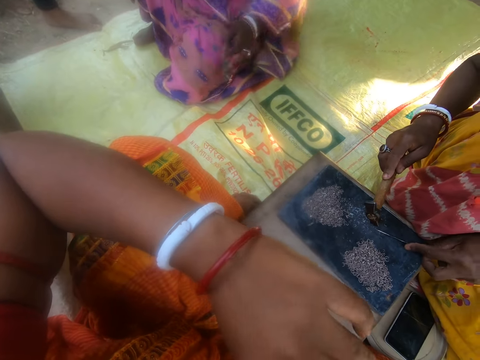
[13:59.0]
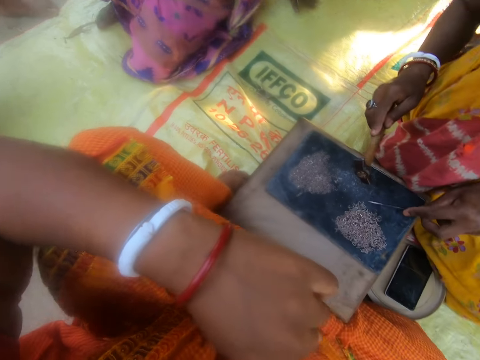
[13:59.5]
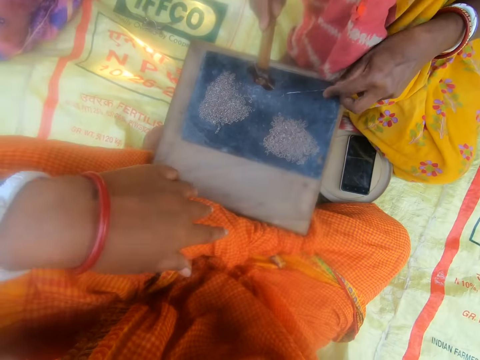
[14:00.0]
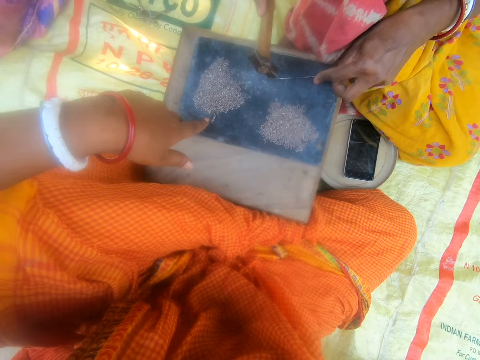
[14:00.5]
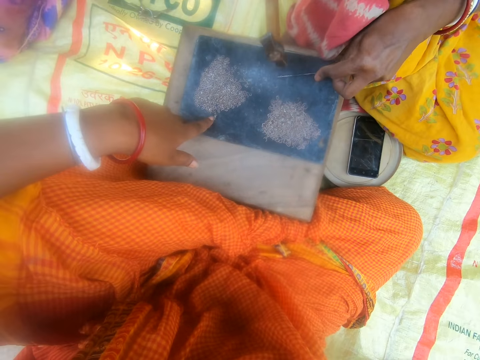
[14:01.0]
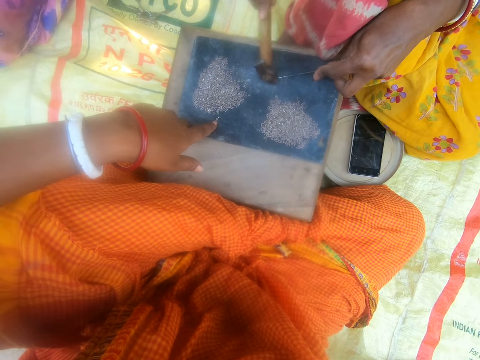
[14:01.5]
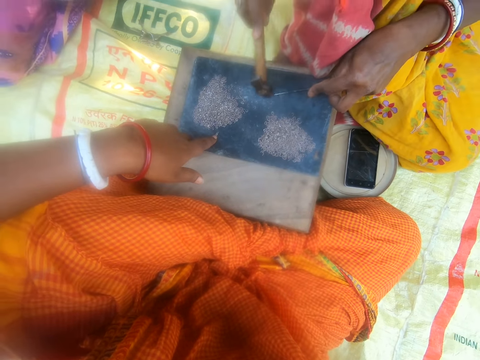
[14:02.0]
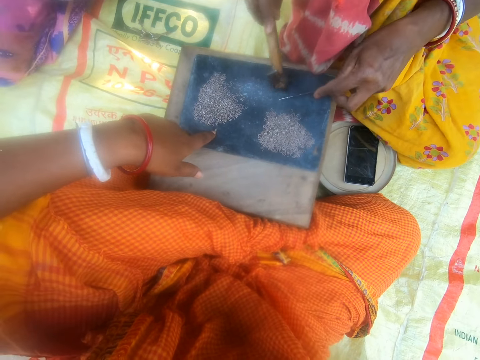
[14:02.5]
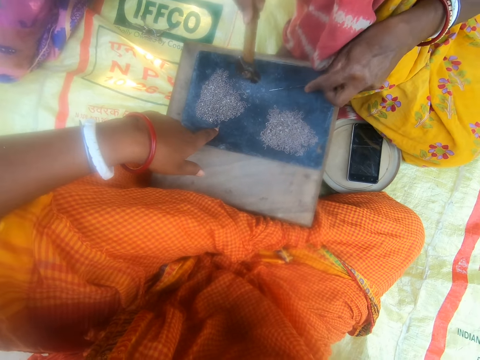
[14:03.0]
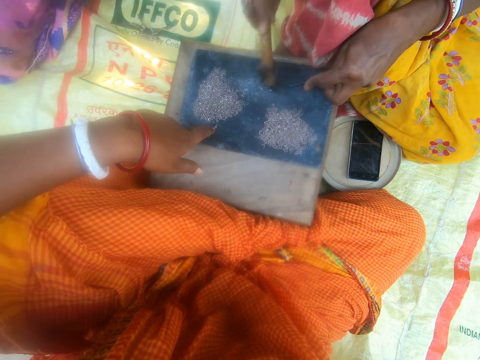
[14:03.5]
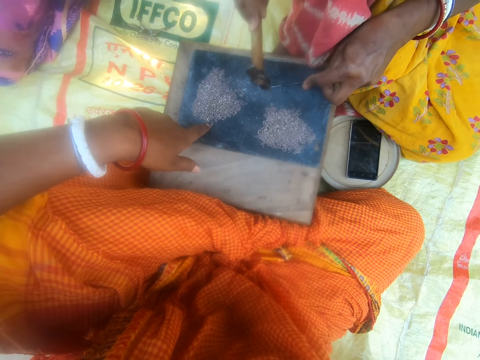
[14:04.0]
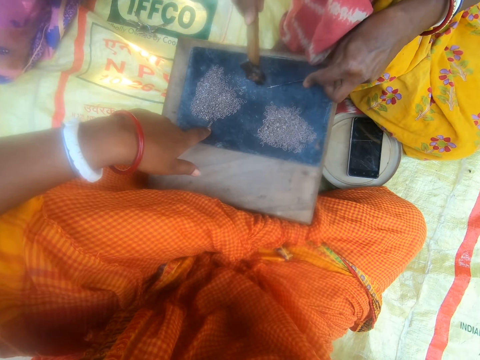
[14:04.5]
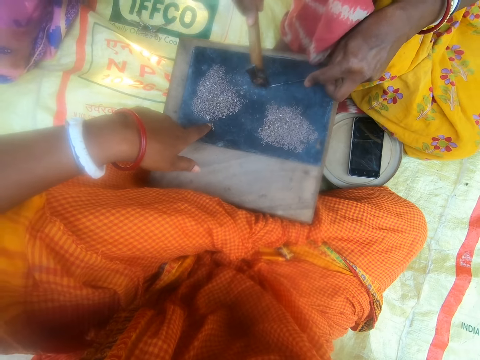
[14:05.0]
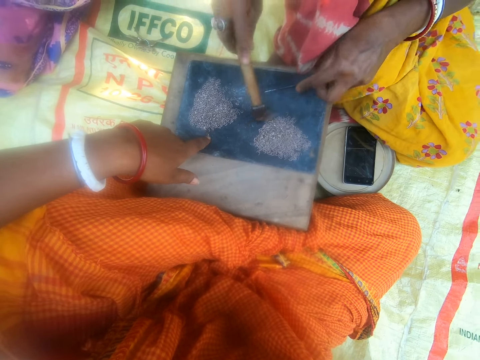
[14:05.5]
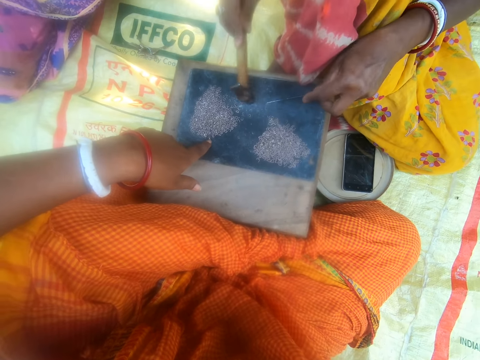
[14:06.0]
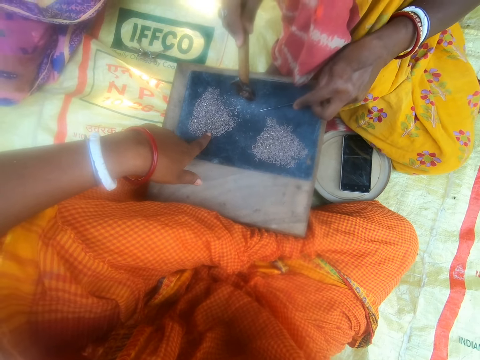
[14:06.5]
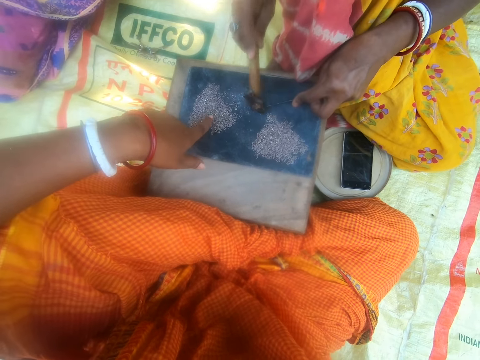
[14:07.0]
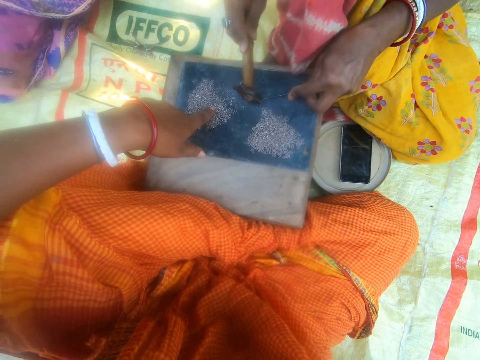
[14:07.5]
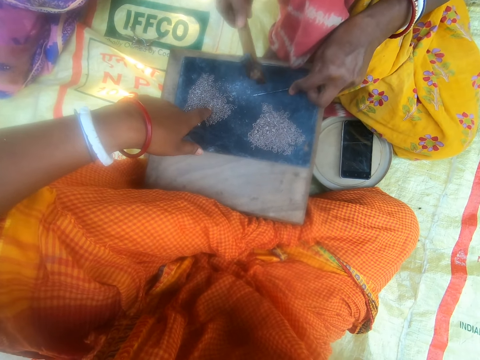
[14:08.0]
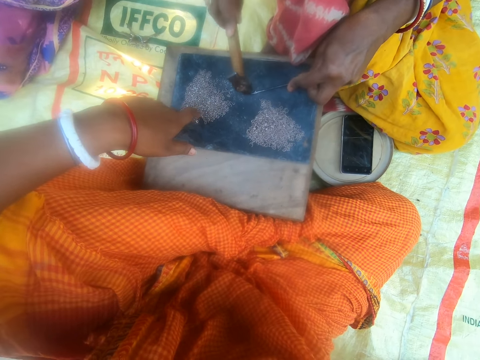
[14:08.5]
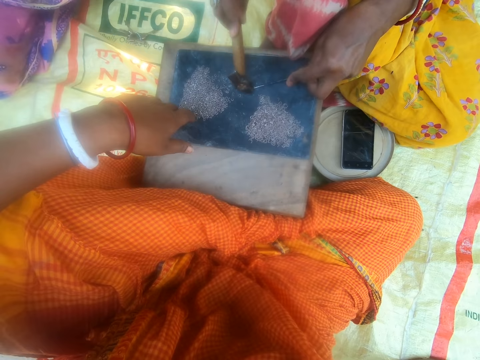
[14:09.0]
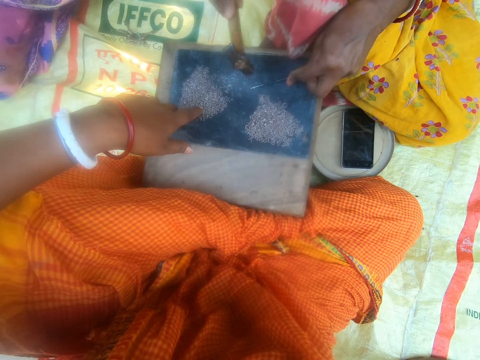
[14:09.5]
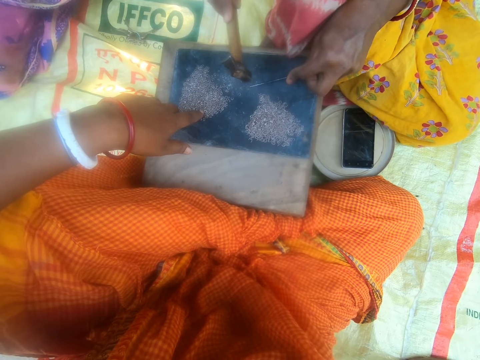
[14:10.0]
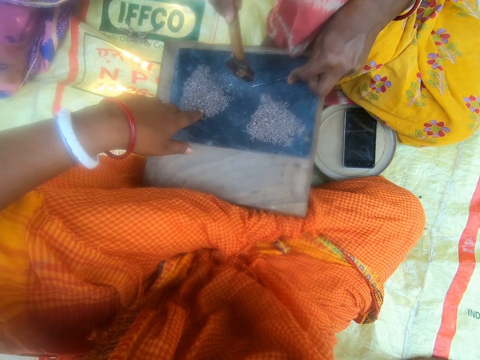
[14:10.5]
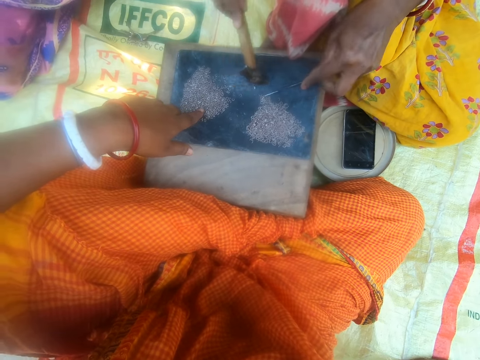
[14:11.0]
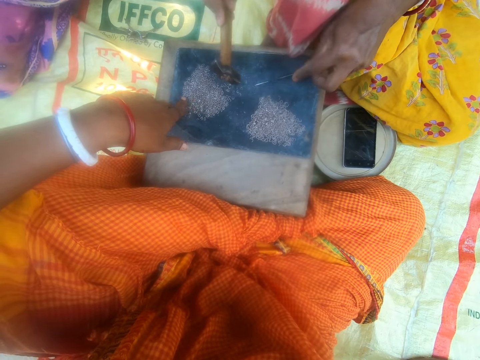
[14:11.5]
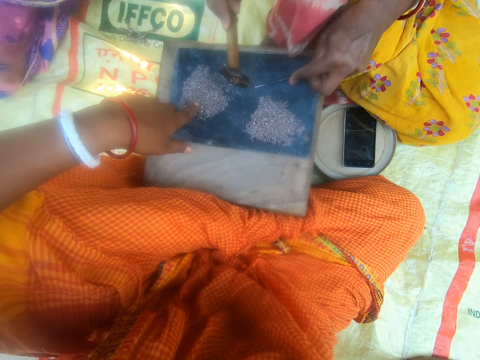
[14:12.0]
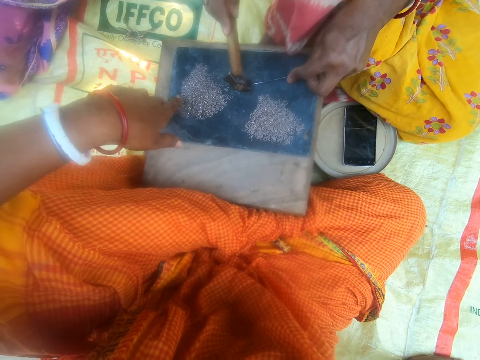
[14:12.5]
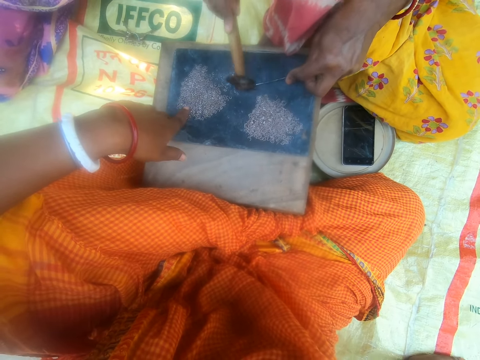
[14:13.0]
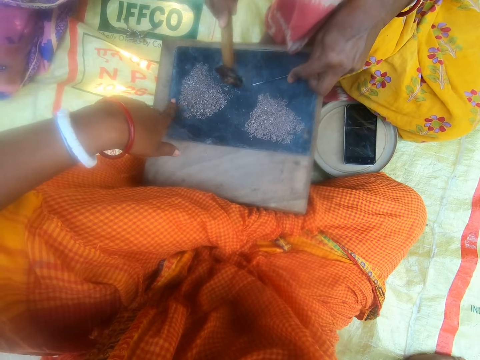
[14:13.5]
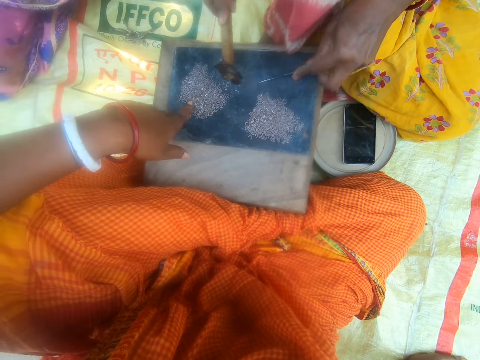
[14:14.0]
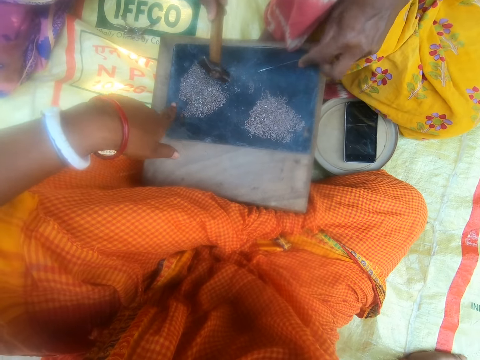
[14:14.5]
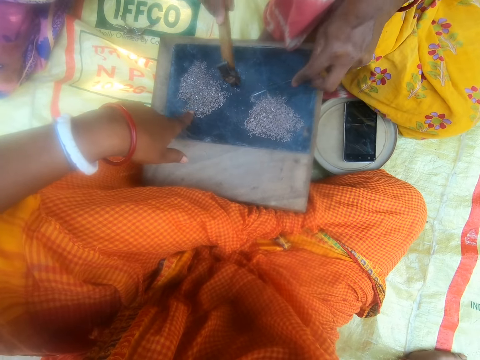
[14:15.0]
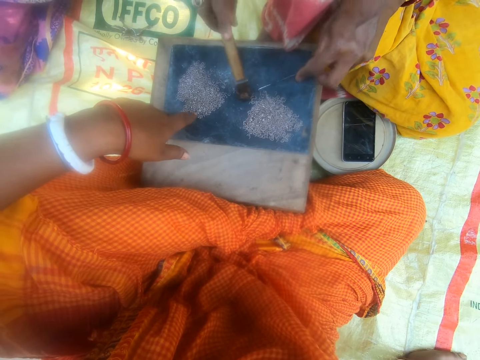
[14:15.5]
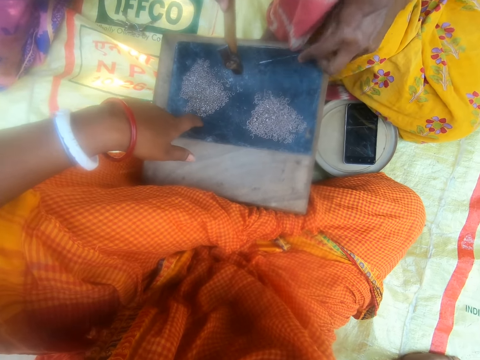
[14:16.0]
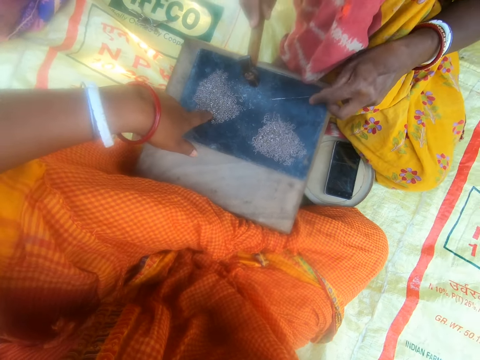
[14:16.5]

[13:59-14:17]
The camera wearer touches the crystals with the left index finger. They touch the metal pieces. A lady hits the piece of metal.

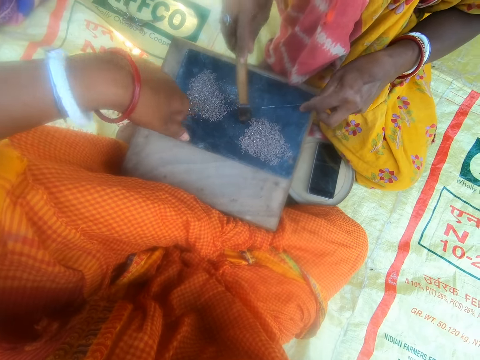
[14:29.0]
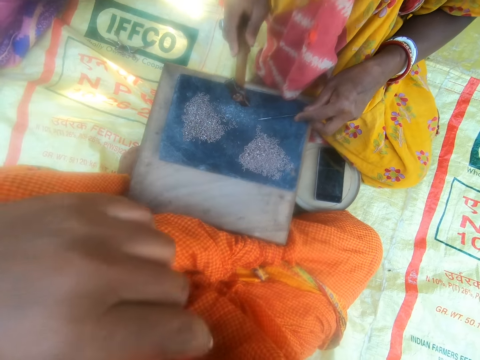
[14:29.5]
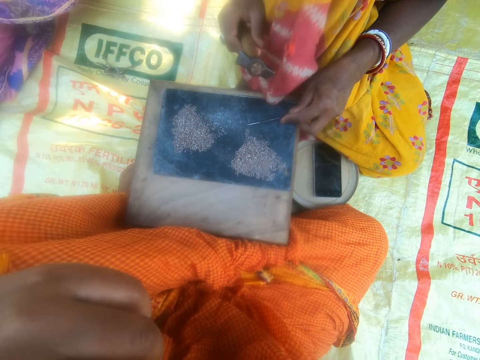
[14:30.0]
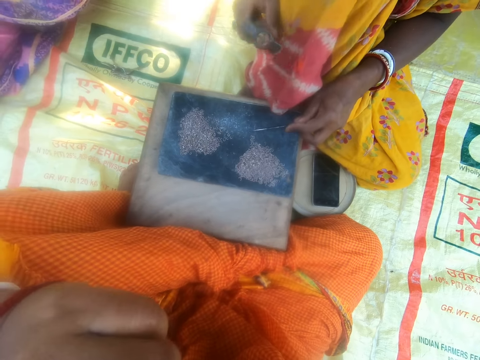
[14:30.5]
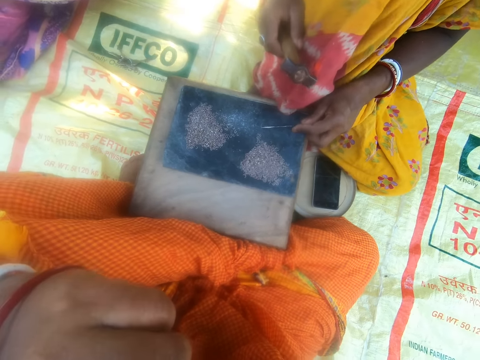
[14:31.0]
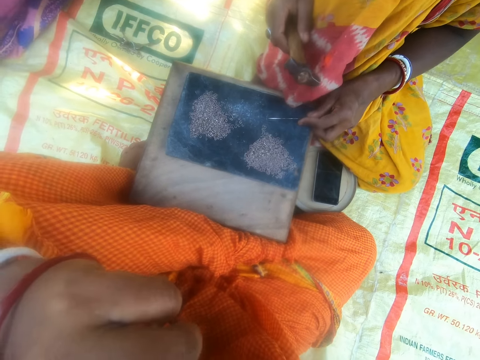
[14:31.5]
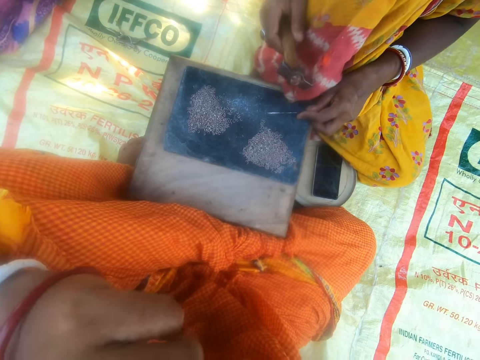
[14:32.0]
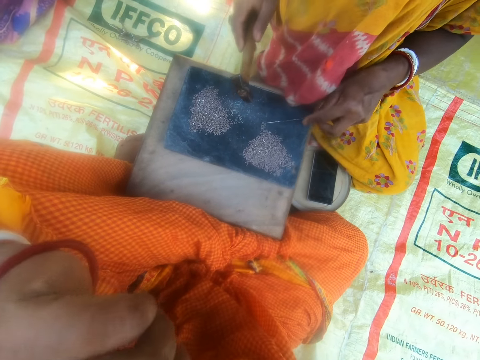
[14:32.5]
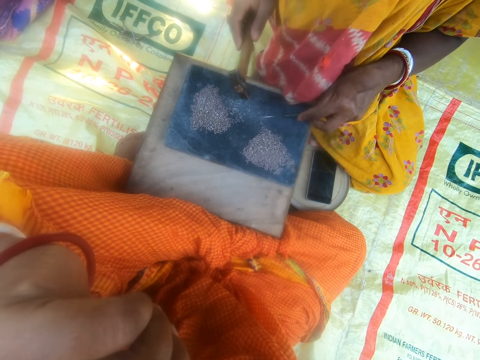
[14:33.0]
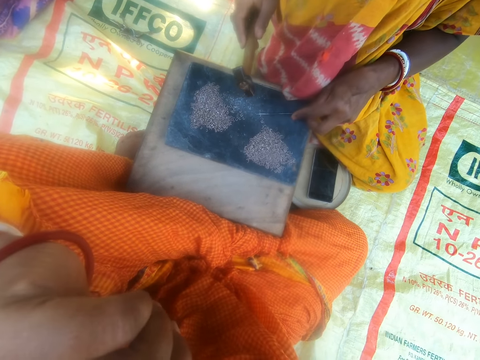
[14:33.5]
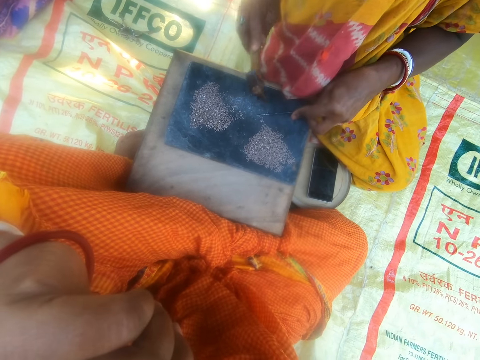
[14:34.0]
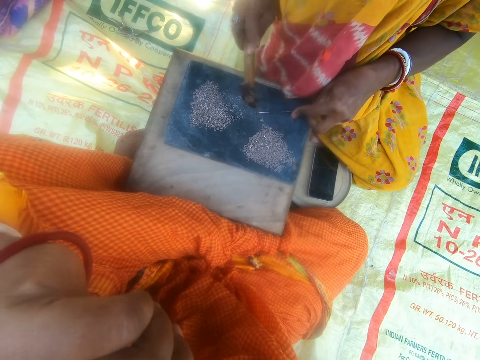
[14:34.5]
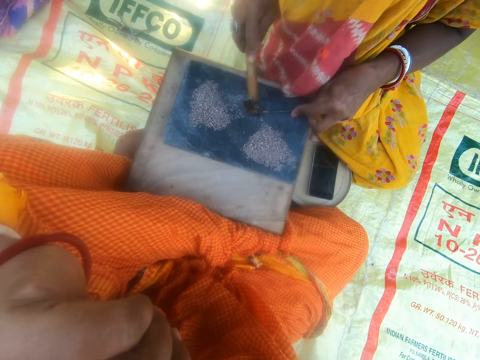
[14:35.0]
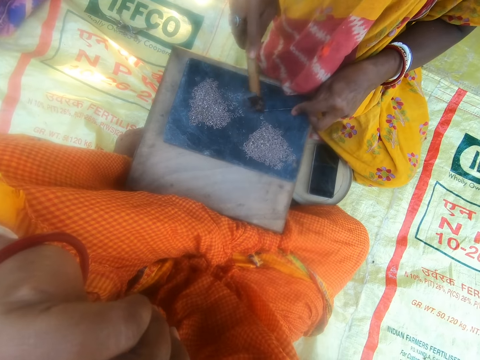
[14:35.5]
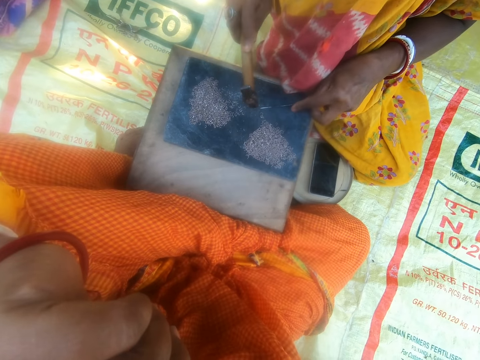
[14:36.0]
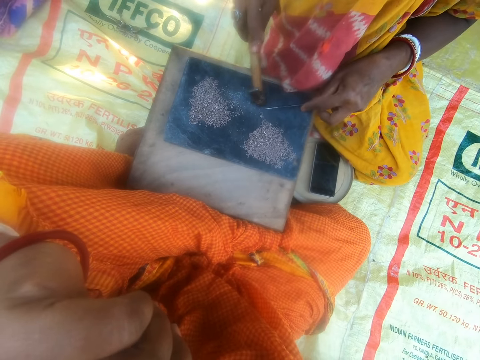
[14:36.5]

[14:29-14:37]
The woman hammers the metal into crystals. The woman holds the hammer and hits the piece of metal.
